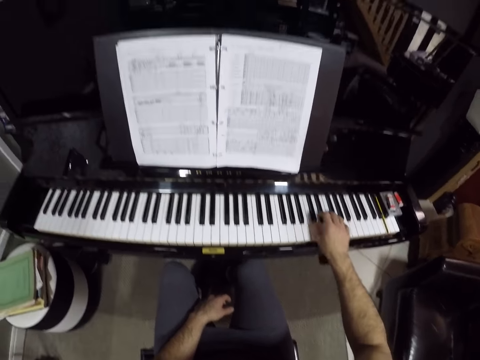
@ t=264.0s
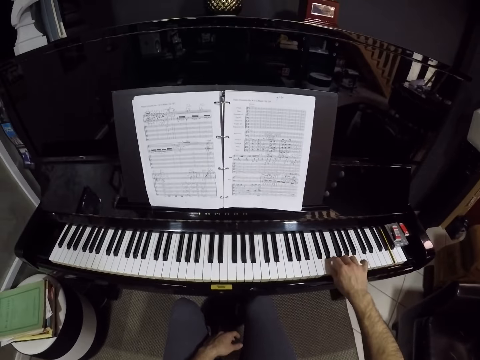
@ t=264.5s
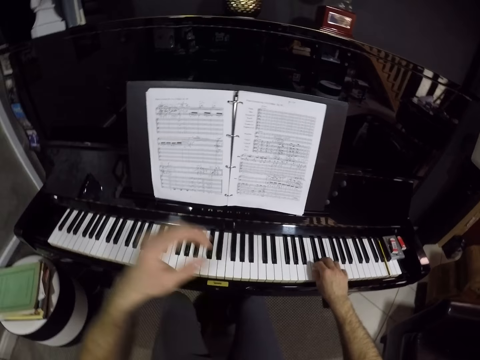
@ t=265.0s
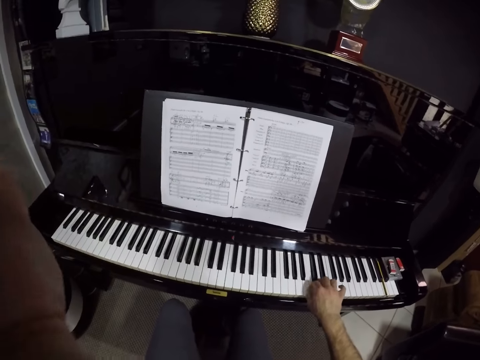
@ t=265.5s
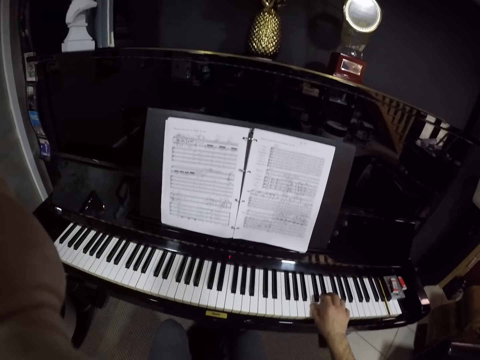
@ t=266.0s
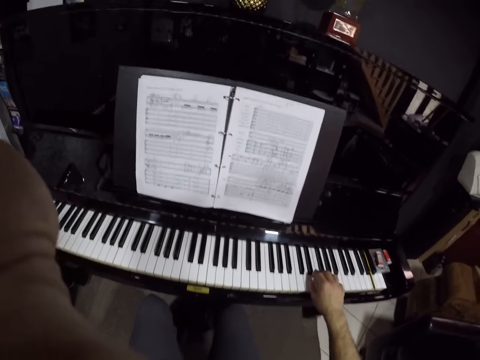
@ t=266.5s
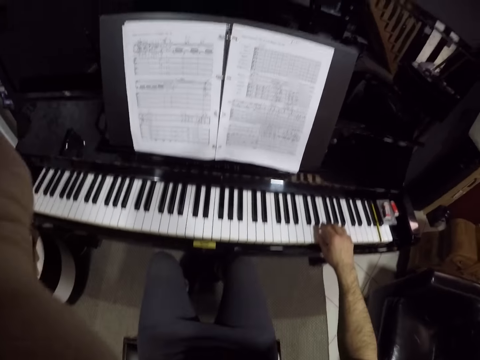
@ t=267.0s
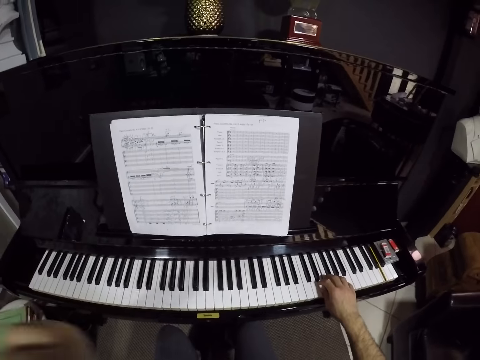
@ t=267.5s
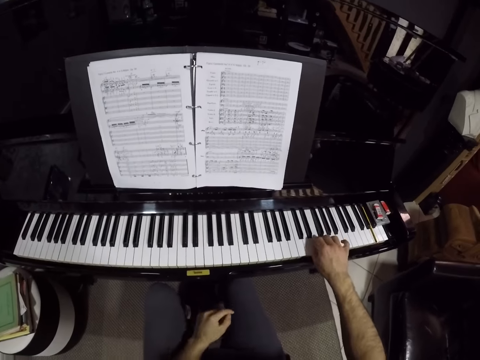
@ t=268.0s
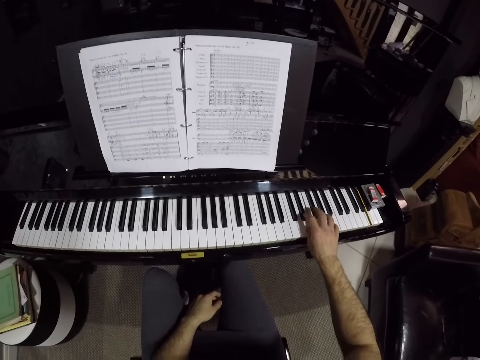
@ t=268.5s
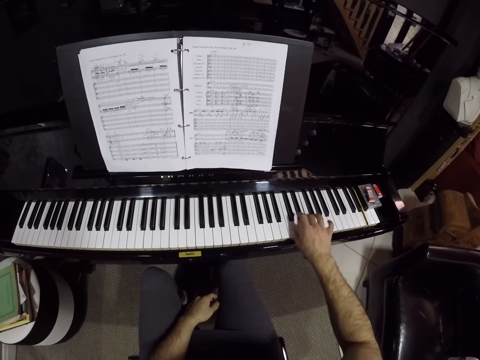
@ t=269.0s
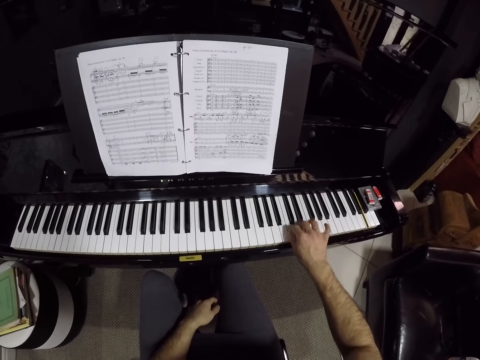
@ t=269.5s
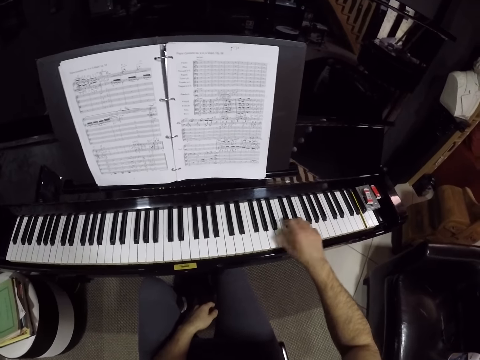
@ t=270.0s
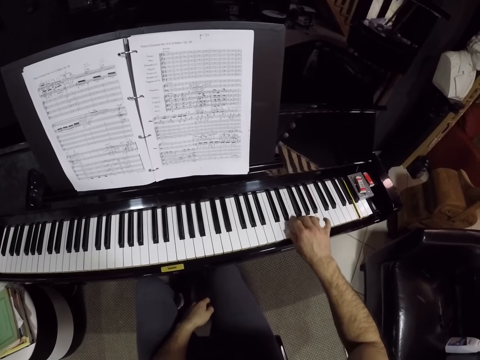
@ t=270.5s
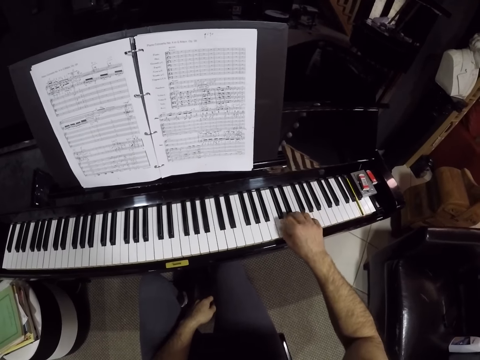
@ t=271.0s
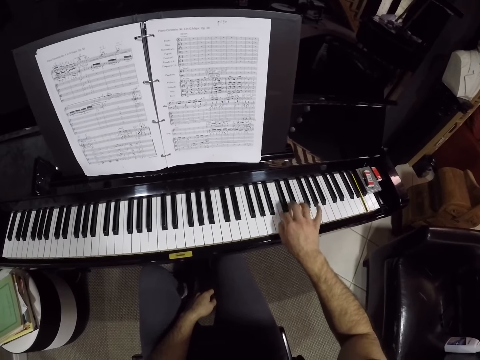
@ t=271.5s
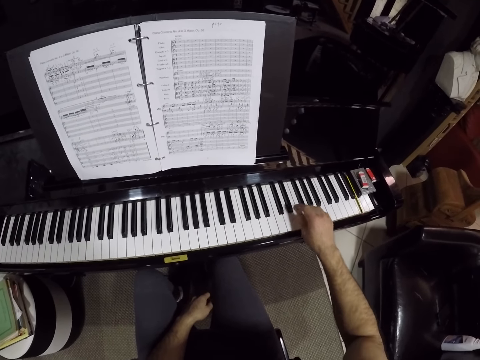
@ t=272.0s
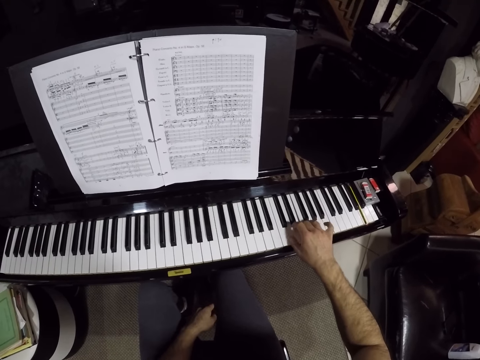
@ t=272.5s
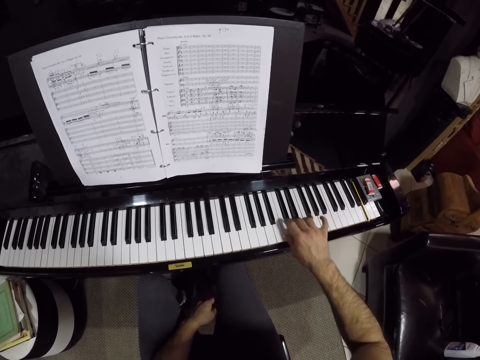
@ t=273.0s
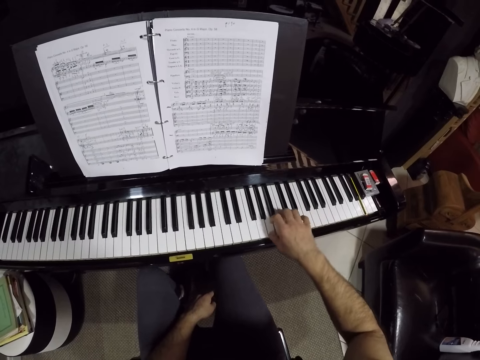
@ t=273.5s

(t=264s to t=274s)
The camera wearer adjusts the camera on his head with his left hand. He plays the piano with his right hand. He lowers his left hand. He plays the piano with his right hand.

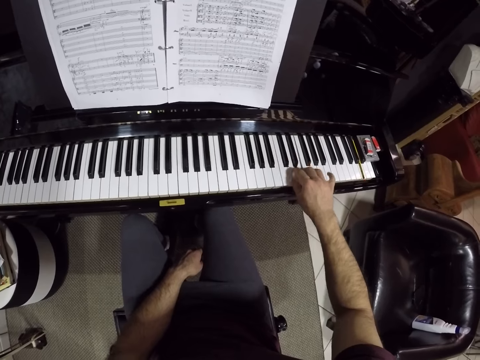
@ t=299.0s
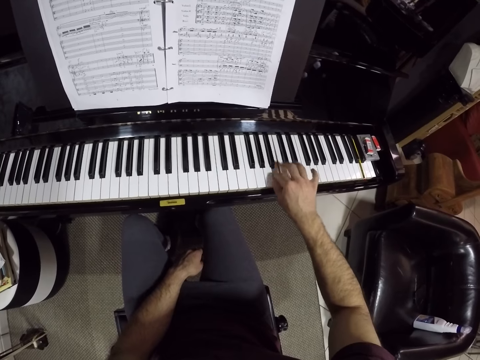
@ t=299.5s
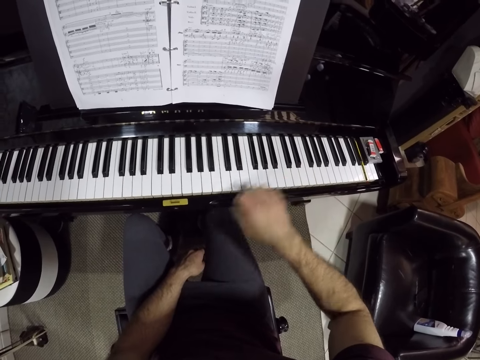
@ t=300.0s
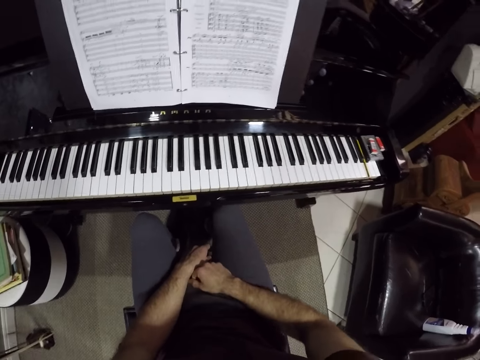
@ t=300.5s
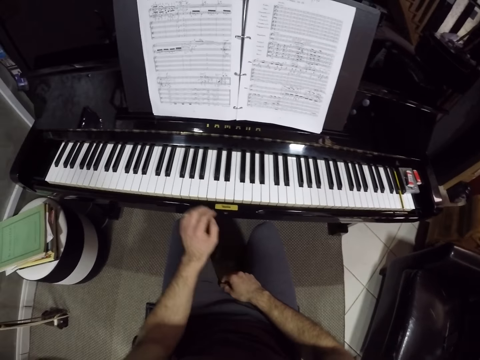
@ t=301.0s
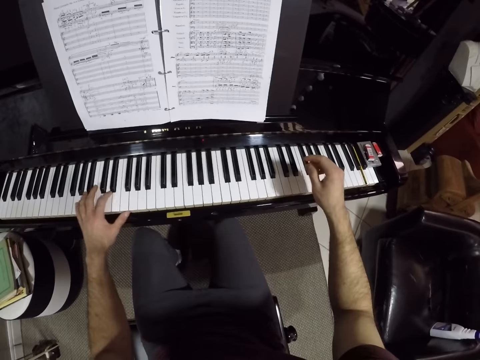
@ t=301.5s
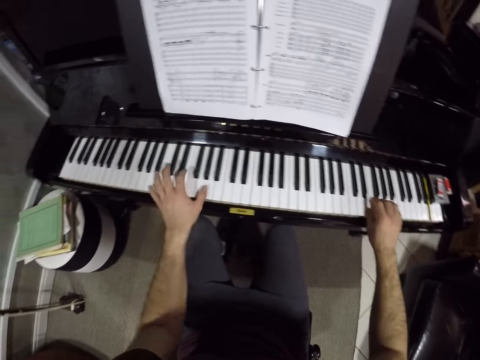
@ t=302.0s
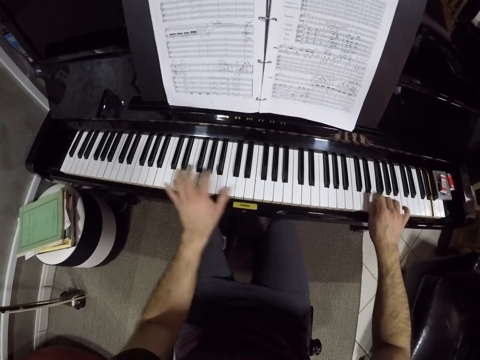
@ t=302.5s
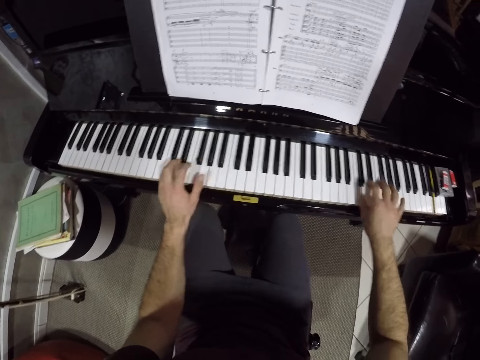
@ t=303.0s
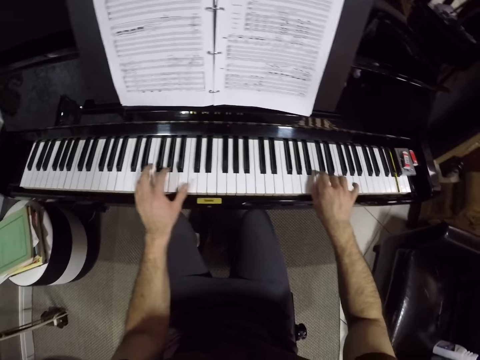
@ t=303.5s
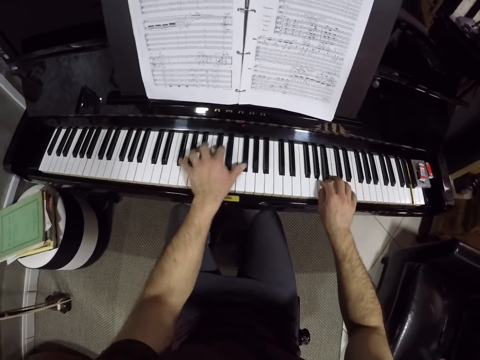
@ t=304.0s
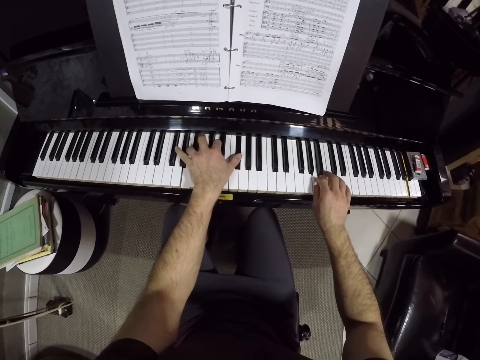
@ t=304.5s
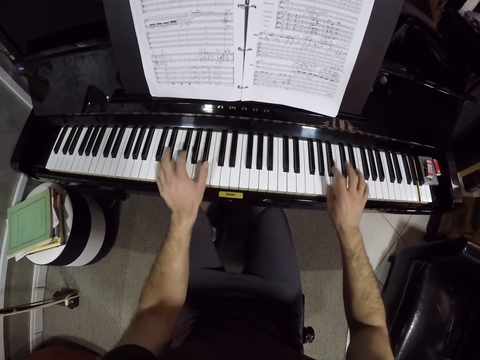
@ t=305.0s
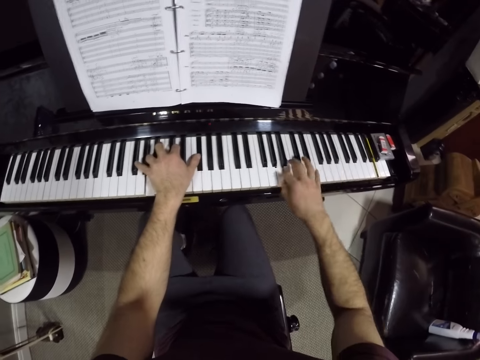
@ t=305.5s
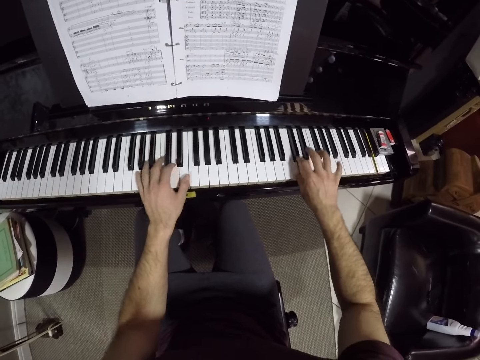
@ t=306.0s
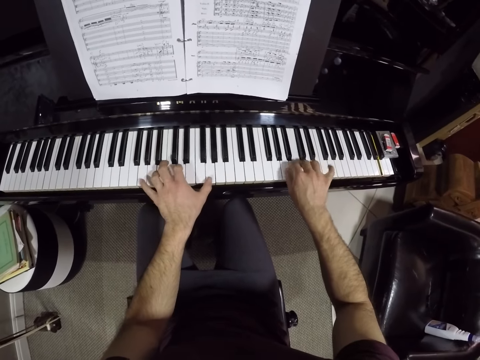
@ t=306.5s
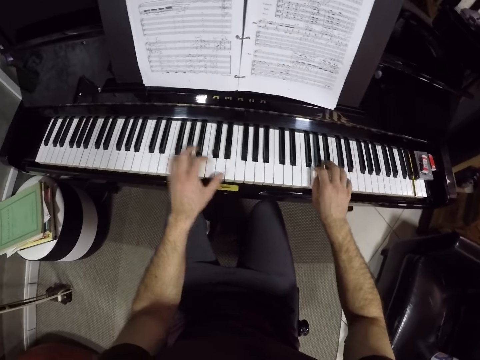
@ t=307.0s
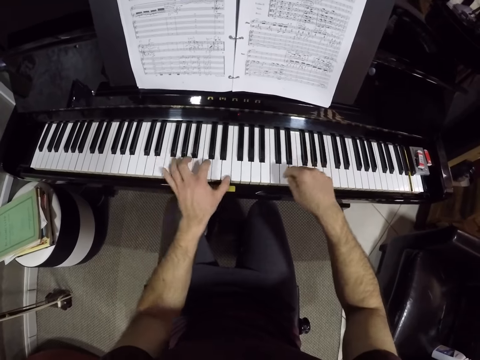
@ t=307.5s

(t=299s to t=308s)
The camera wearer places his right hand on his lap. He plays on the piano with both hands.

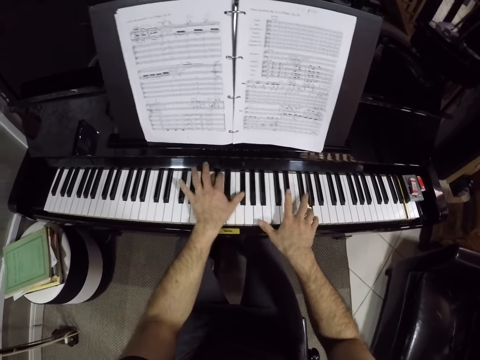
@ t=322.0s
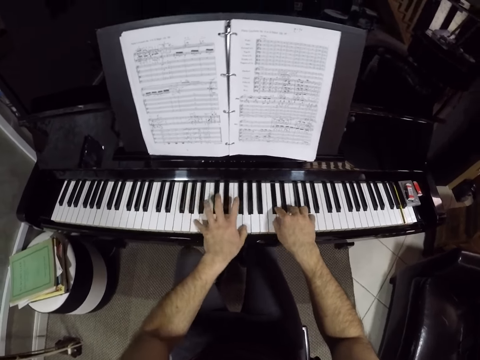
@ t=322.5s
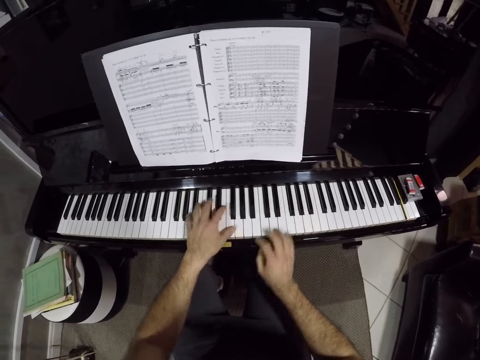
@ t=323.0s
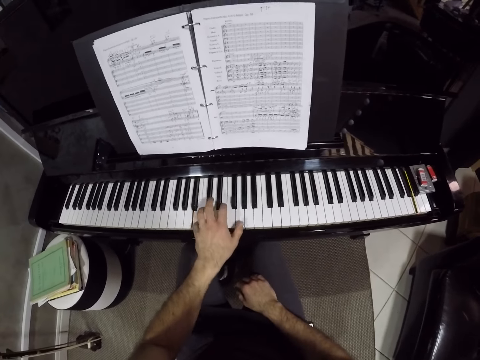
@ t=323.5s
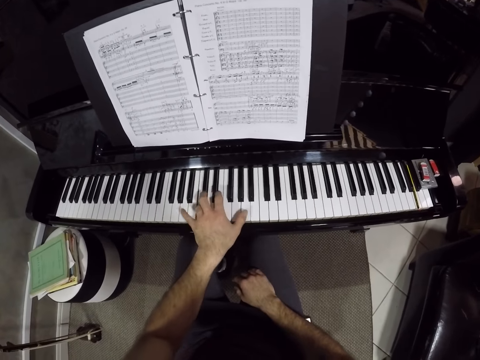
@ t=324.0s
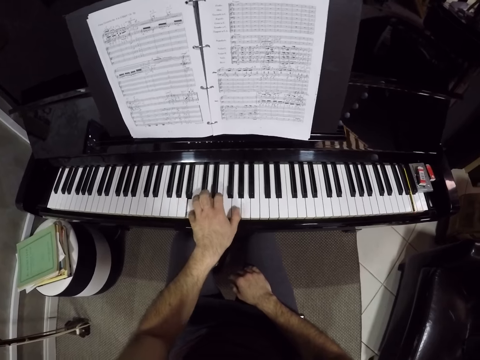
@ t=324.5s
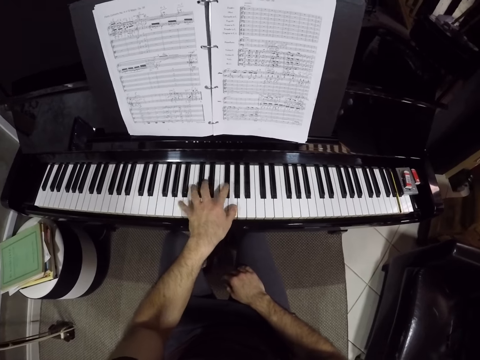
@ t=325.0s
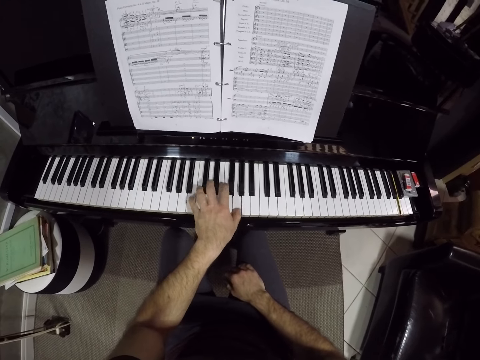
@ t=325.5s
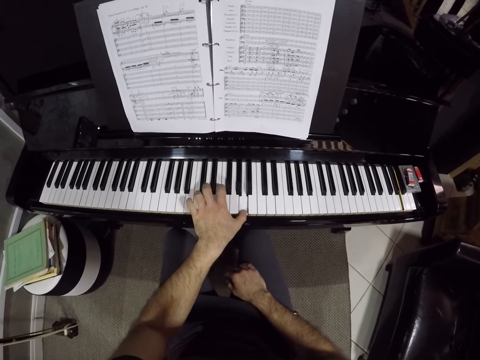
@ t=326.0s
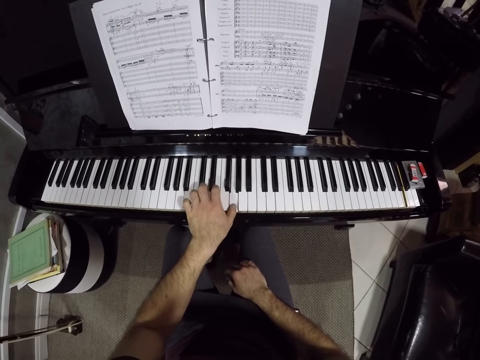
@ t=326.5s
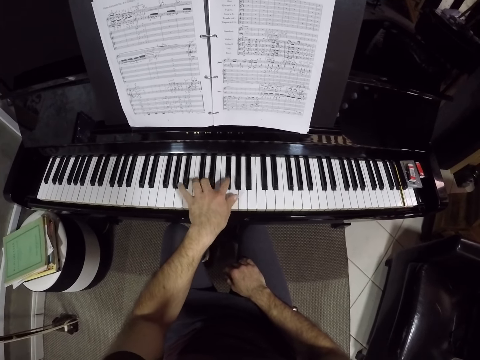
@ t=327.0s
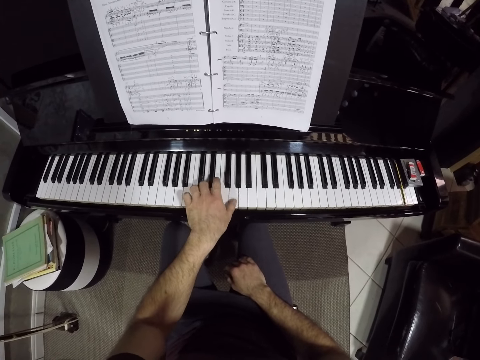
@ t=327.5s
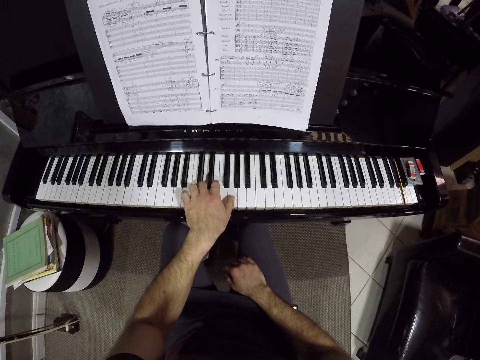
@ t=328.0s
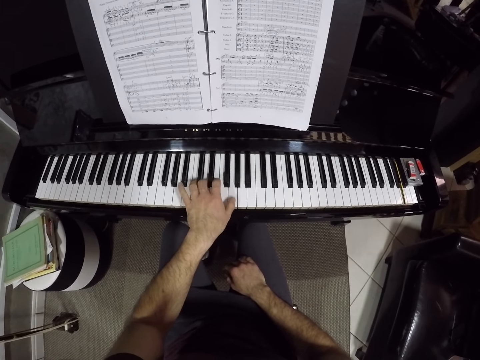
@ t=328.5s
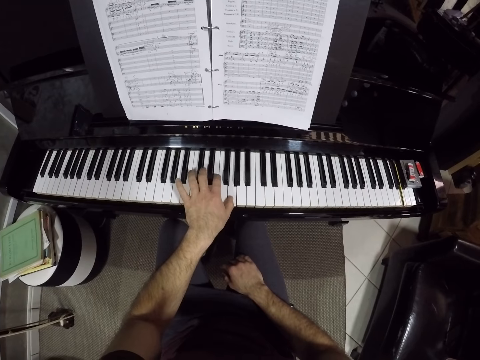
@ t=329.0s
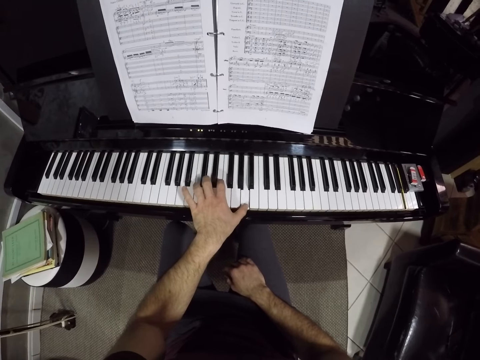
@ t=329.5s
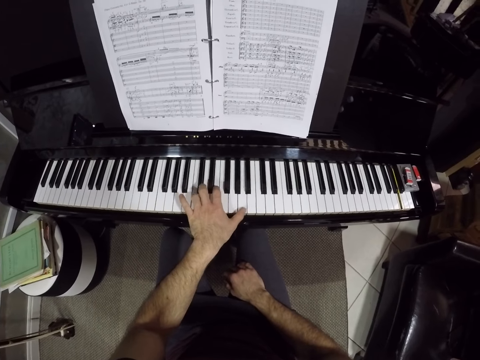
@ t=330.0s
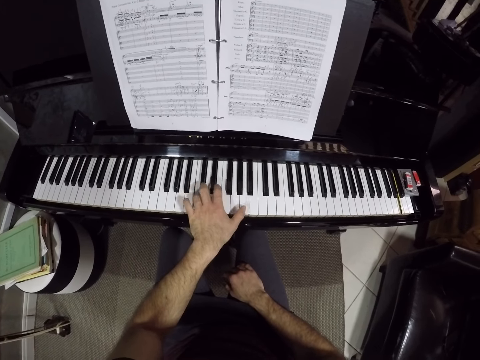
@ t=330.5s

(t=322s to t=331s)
The camera wearer plays on the piano with his left hand. He places his right hand on his lap.
